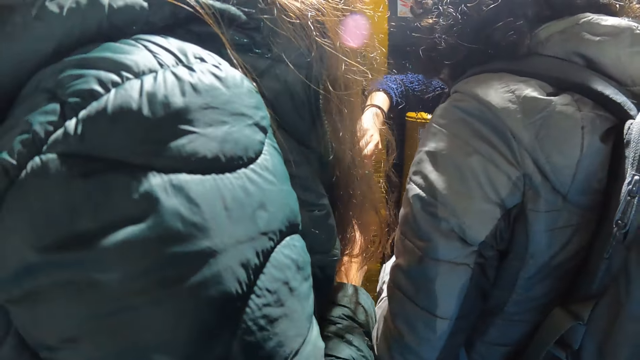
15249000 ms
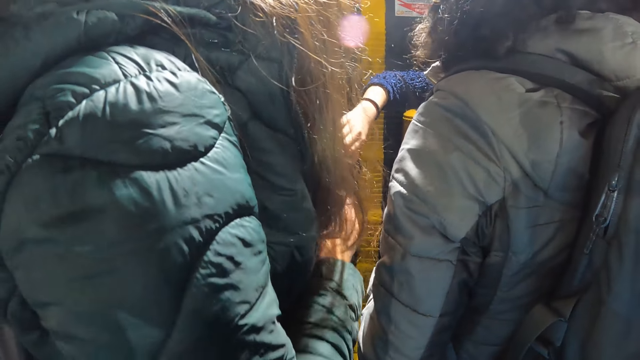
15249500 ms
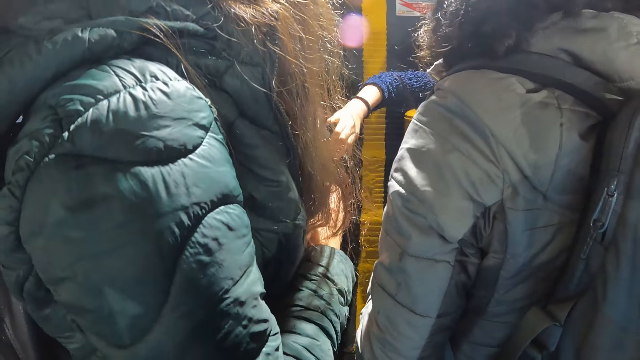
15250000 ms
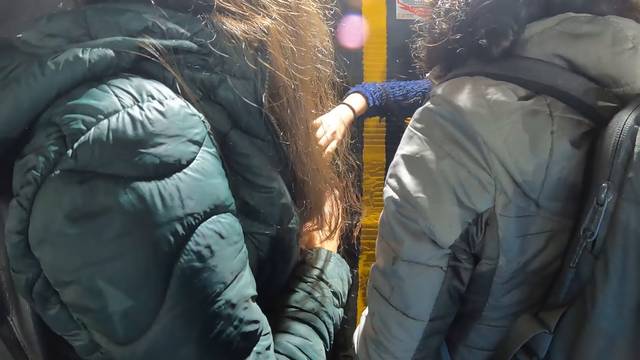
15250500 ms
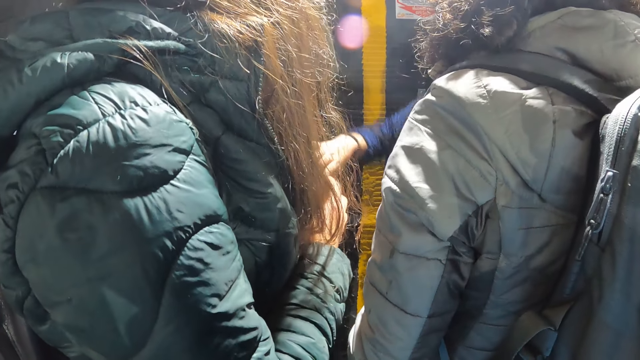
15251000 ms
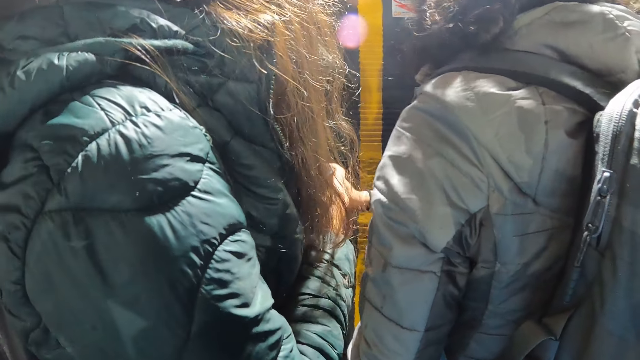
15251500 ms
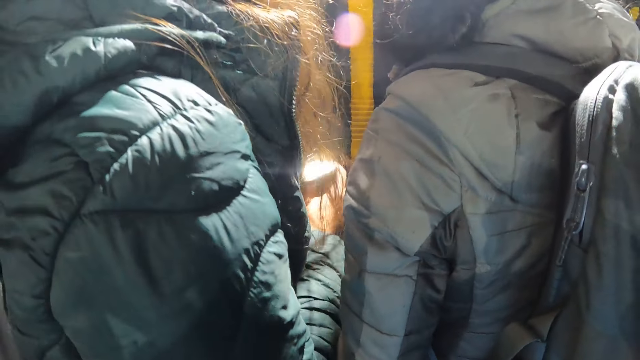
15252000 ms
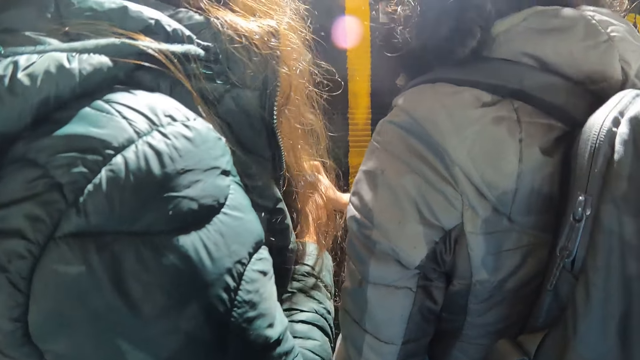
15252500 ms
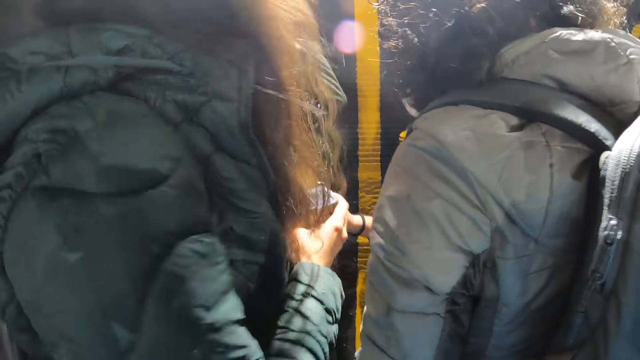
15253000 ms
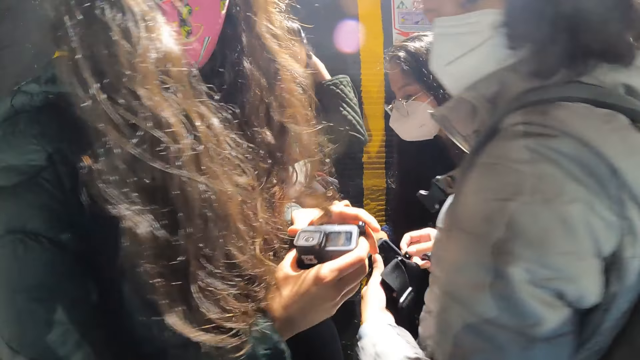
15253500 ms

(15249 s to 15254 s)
The camera wearer pulls their hand off the camera.
